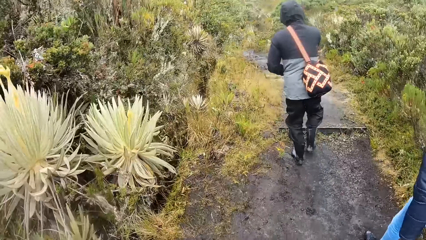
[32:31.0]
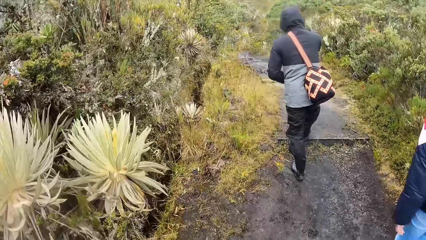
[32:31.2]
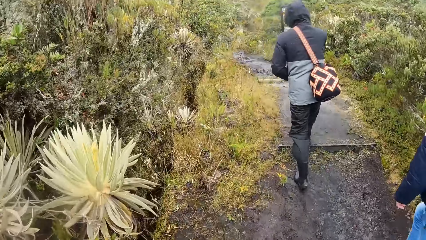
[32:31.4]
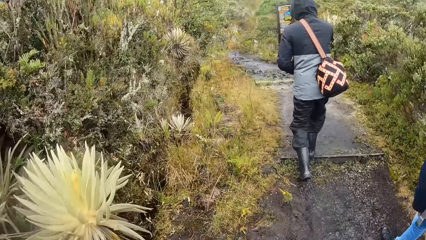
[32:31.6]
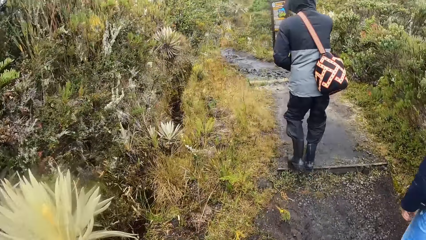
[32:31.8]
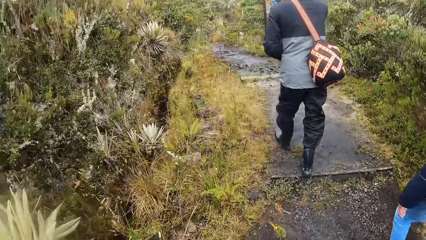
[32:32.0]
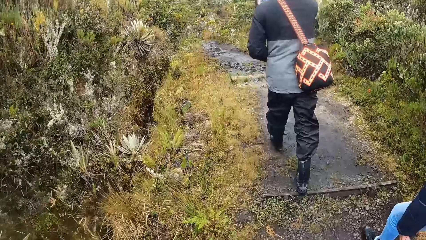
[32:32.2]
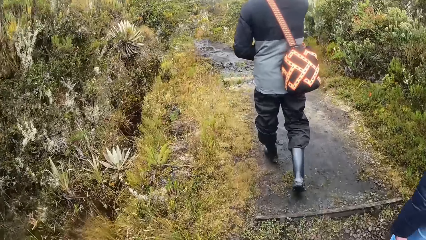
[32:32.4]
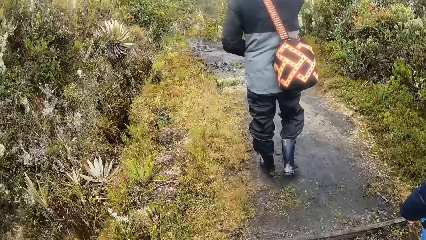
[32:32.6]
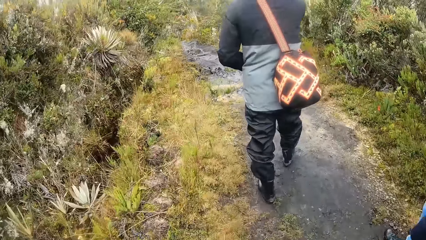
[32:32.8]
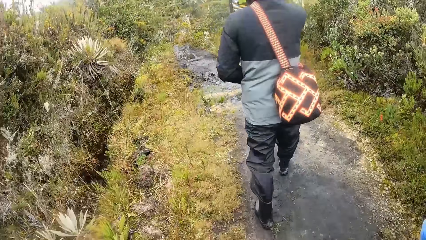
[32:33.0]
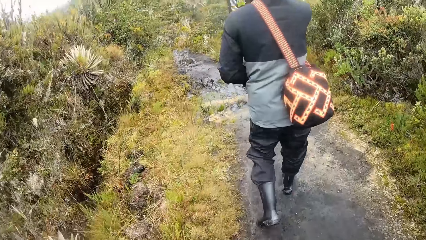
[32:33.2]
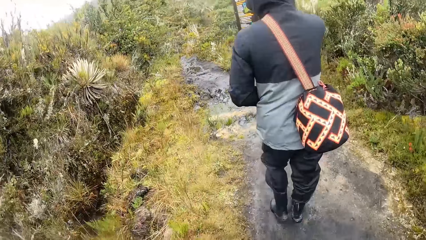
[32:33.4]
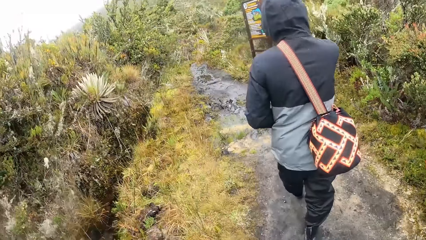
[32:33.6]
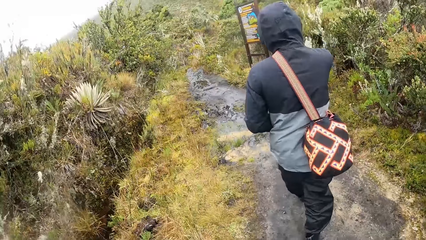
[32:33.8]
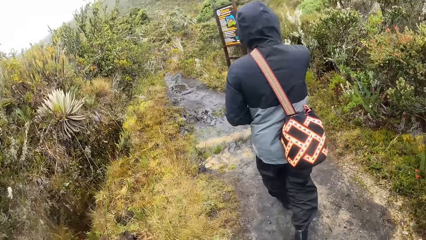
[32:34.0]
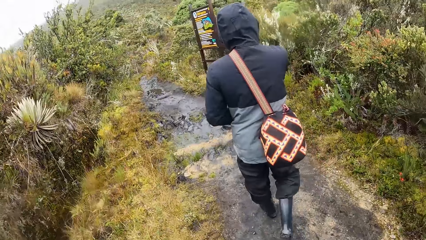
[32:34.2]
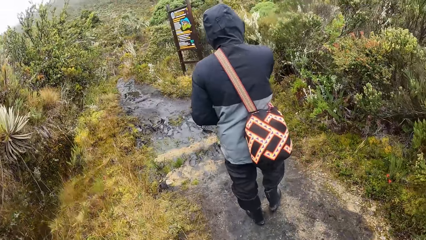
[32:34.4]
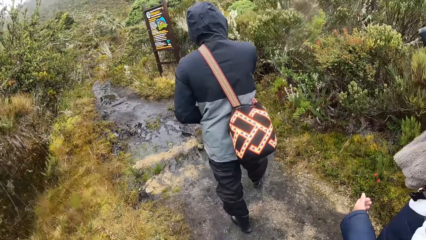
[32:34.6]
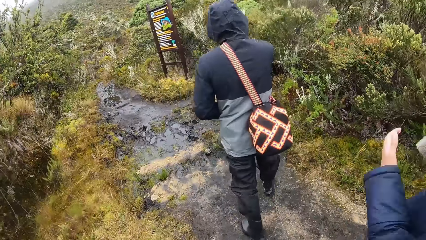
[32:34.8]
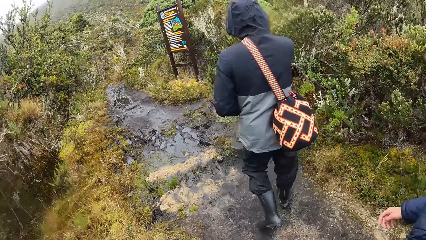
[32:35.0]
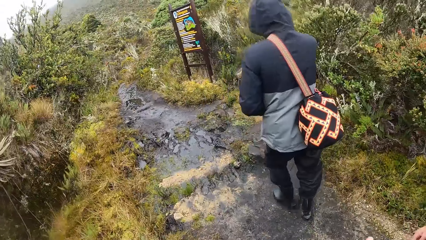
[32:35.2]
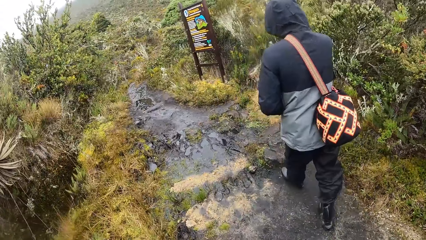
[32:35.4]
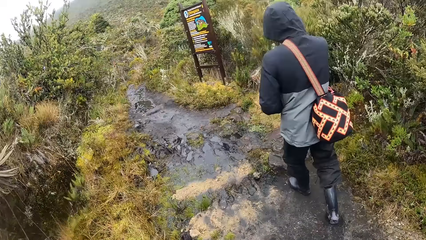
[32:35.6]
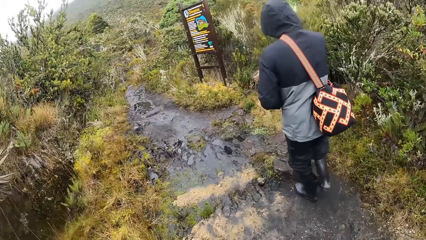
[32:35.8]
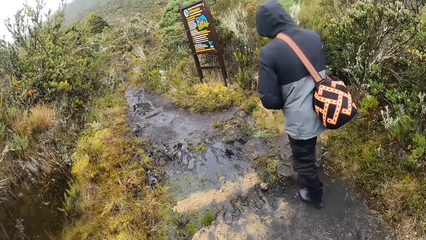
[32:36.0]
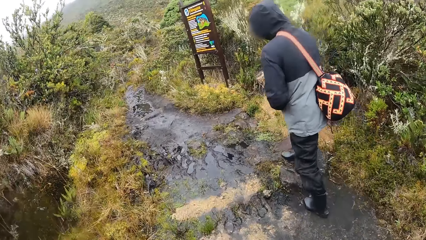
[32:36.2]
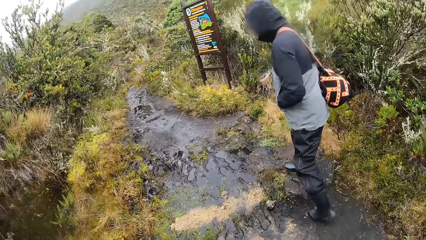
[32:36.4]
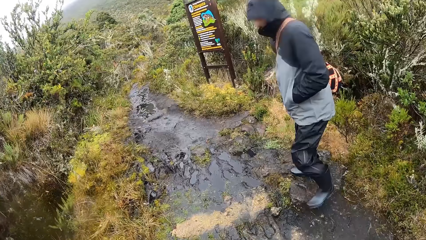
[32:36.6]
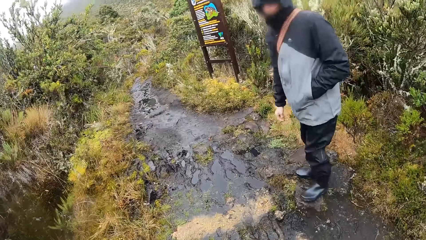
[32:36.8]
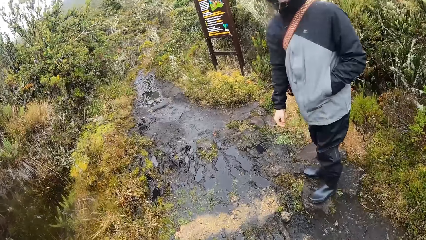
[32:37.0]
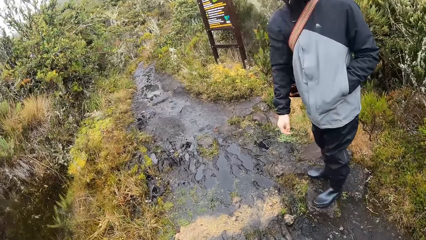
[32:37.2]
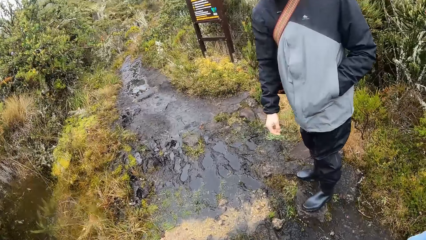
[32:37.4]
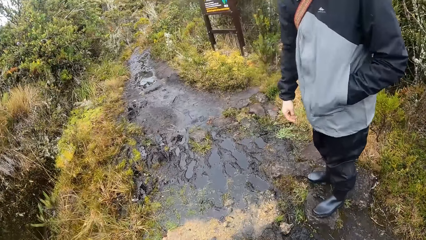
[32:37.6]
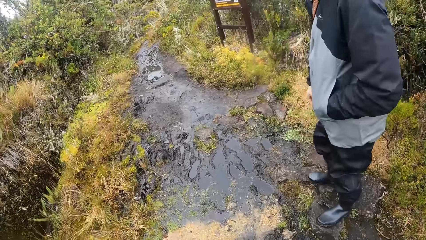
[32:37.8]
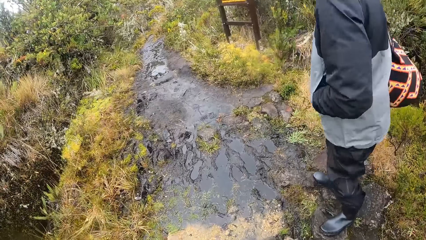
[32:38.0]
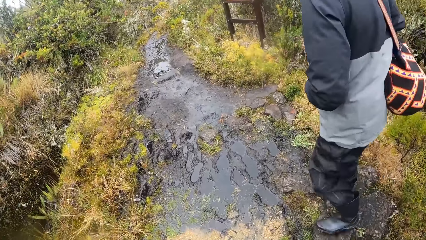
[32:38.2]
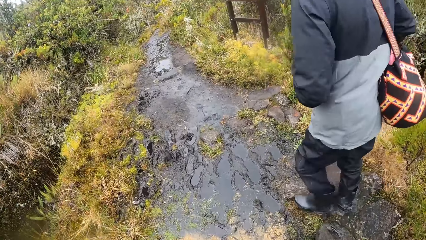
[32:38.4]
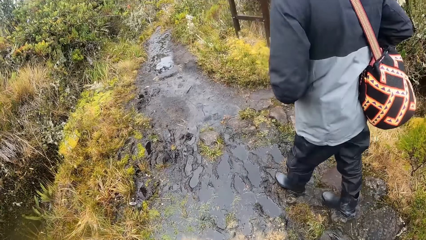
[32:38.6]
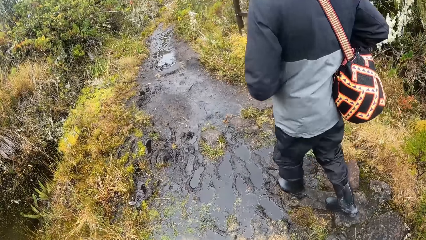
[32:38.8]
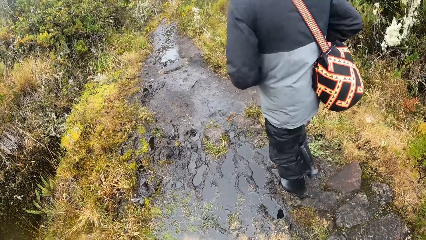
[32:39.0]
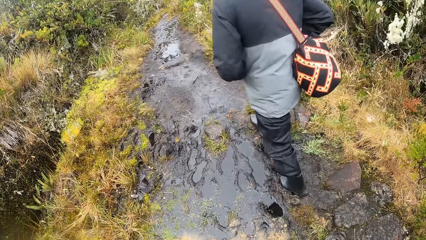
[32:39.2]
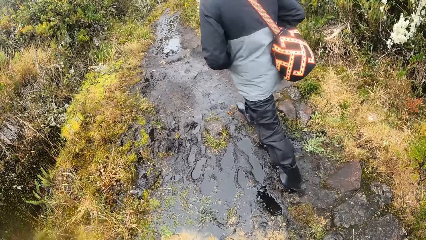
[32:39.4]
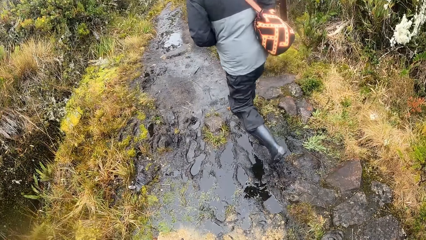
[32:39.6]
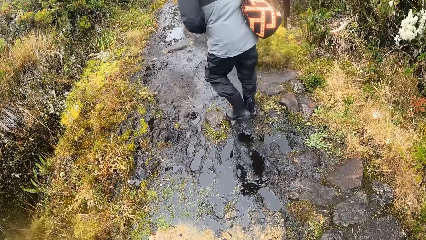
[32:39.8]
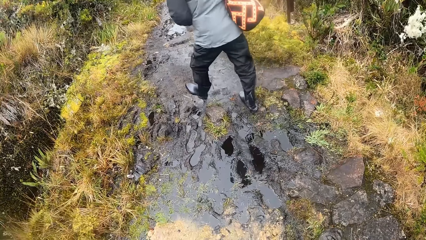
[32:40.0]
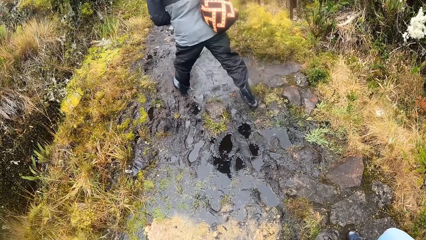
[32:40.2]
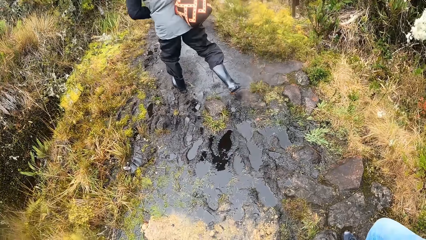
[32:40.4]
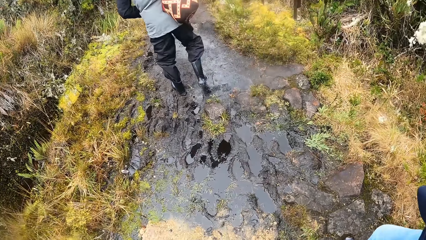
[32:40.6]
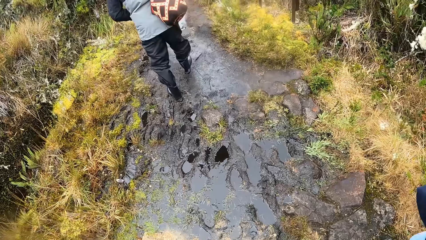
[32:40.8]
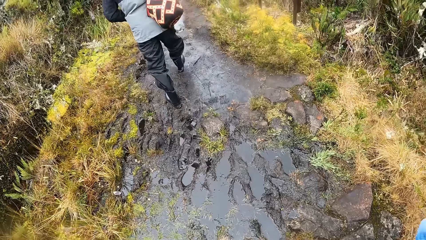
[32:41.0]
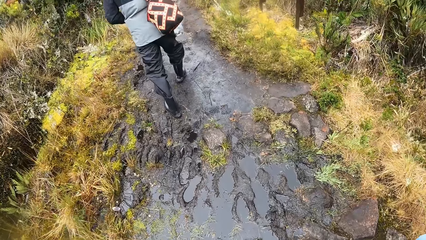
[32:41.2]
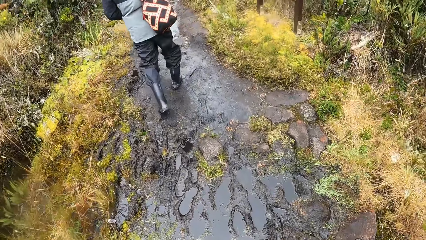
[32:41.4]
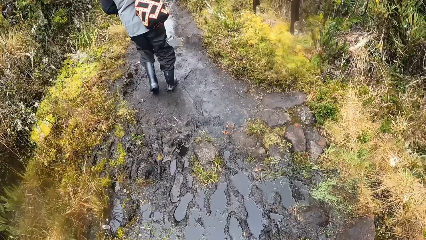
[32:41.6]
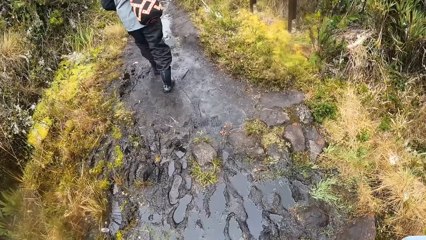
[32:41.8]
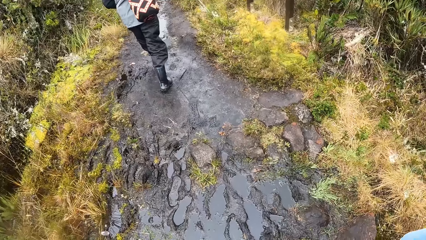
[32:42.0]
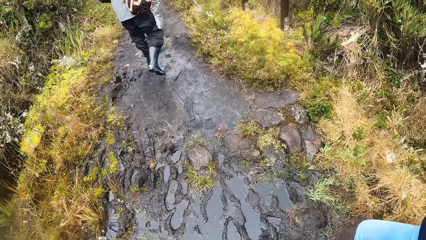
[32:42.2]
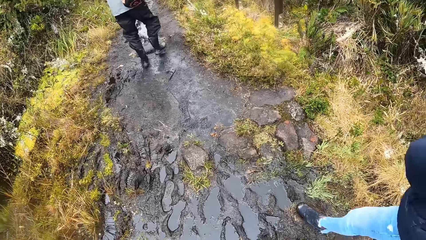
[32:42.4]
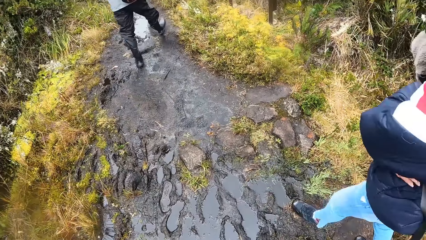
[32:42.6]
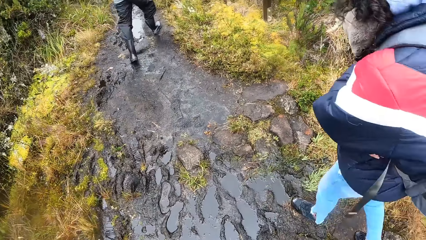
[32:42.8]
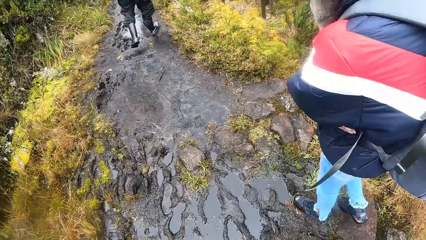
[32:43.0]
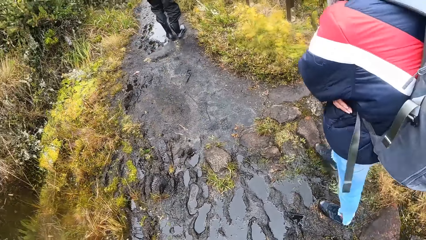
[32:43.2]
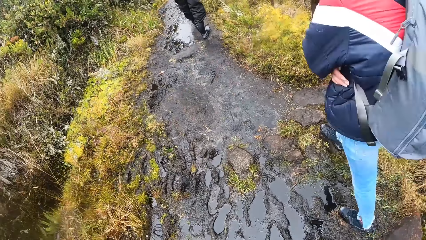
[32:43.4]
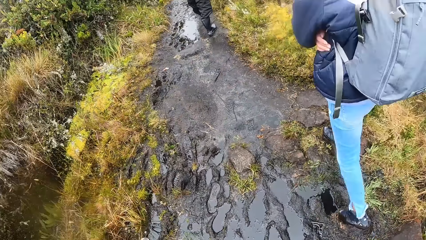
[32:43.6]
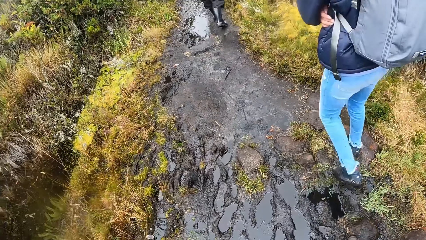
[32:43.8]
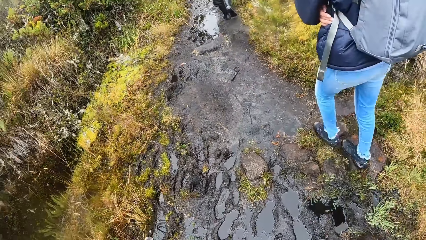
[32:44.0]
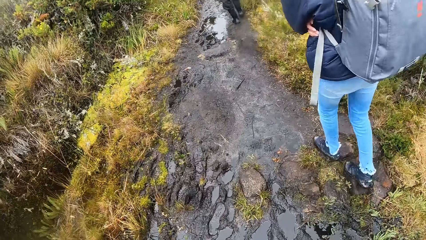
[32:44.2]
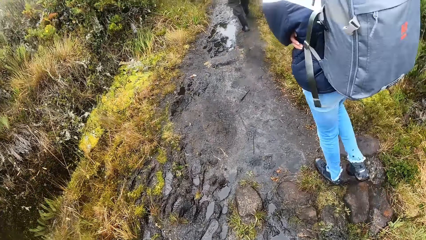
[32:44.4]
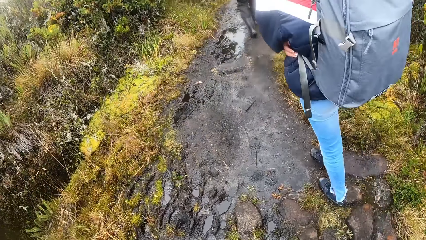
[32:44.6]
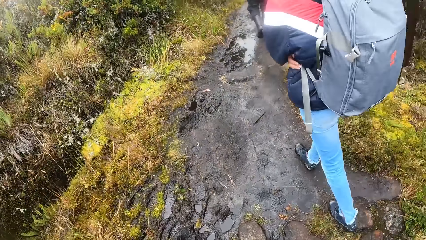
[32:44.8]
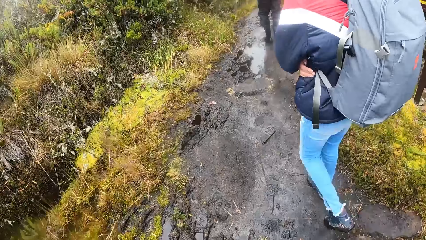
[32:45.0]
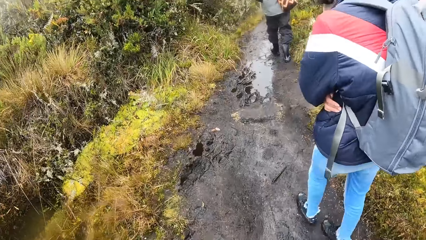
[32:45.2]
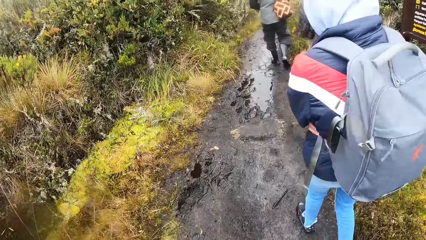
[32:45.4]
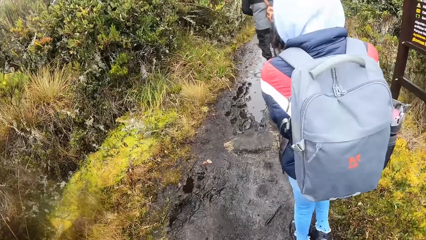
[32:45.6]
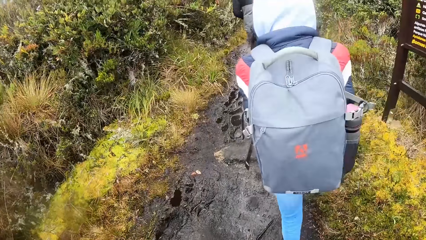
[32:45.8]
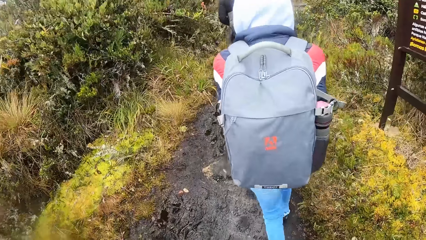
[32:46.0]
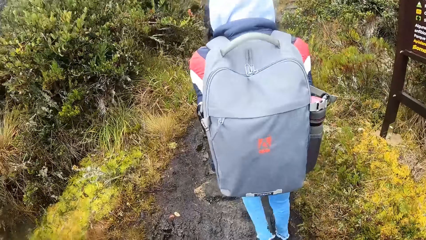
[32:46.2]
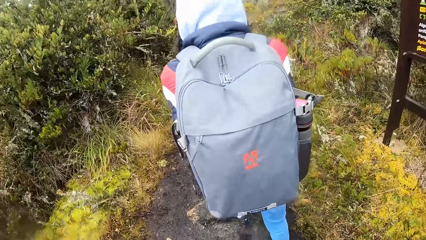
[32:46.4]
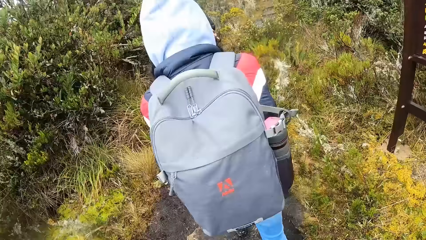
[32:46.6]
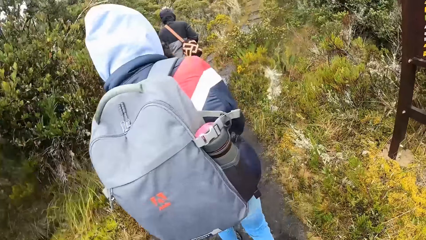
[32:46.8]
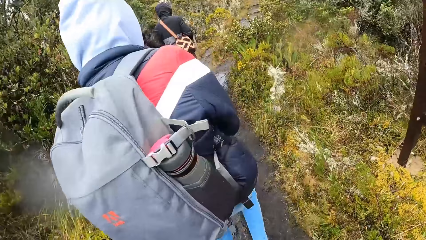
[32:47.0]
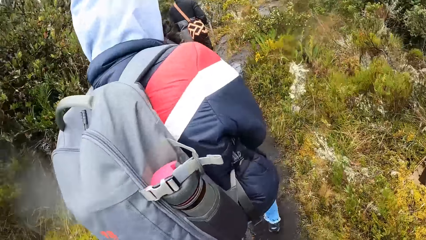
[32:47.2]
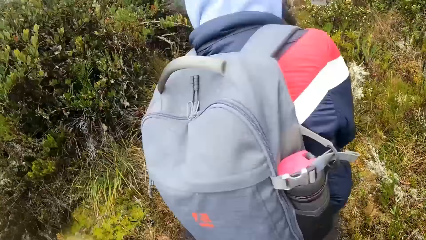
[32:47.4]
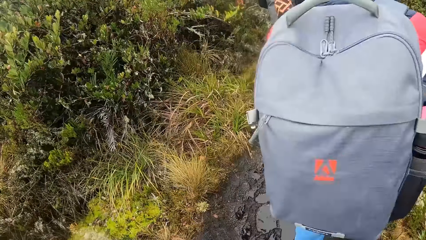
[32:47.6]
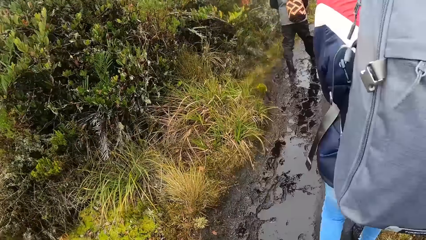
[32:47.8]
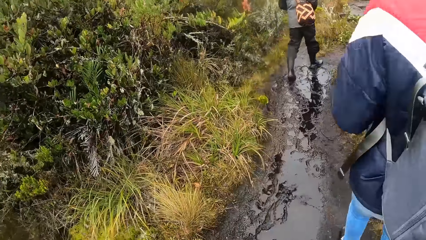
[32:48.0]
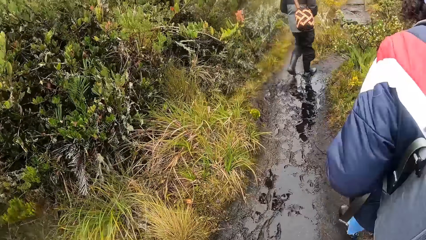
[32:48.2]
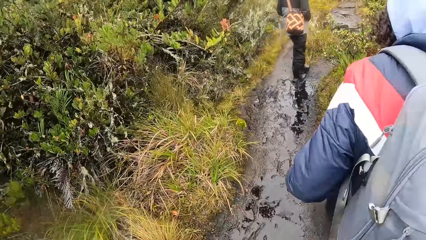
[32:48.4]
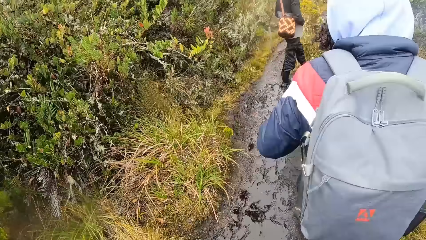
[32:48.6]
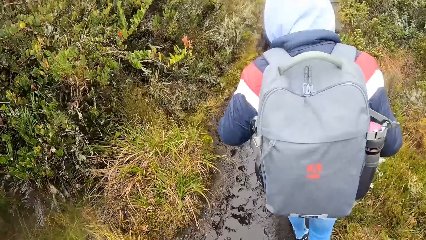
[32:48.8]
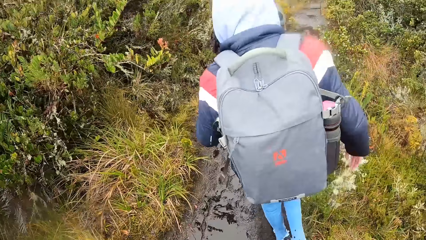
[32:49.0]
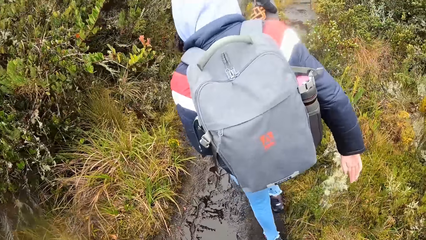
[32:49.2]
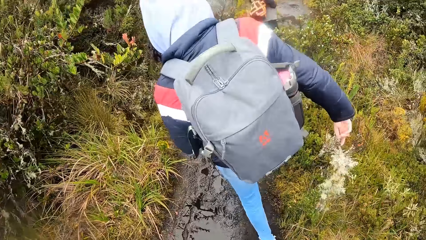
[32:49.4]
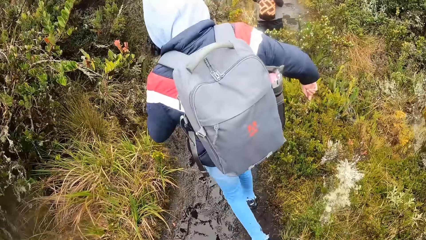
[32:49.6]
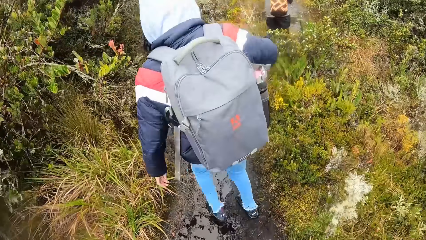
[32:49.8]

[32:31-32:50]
The man walks through a muddy path in the bush. The woman walks through the muddy path in the bush. The camera wearer walks through the muddy path in the bush. They walk on the footpath.
